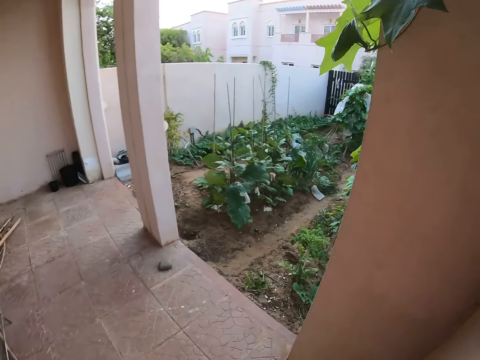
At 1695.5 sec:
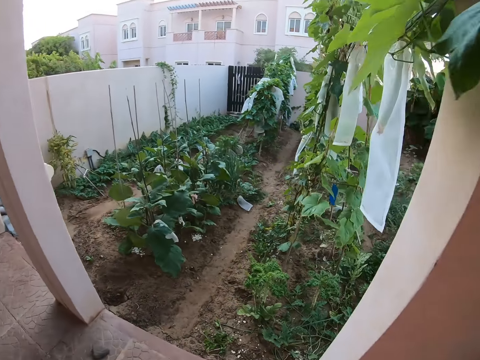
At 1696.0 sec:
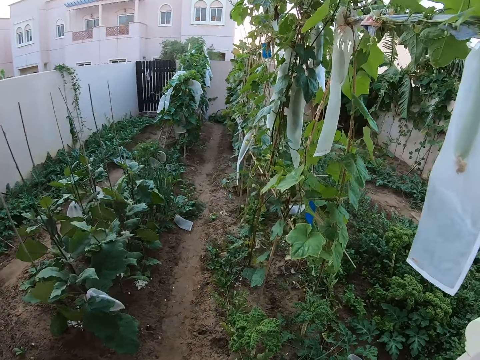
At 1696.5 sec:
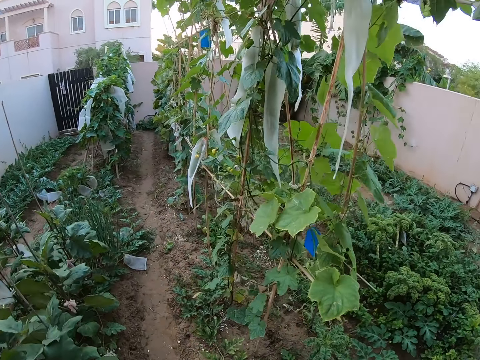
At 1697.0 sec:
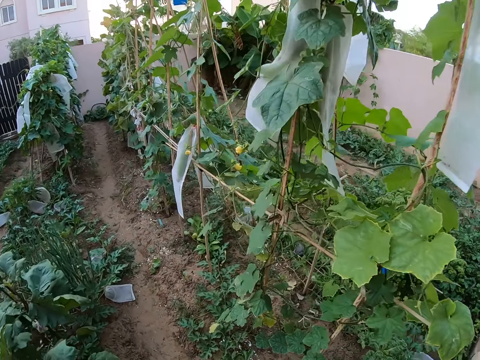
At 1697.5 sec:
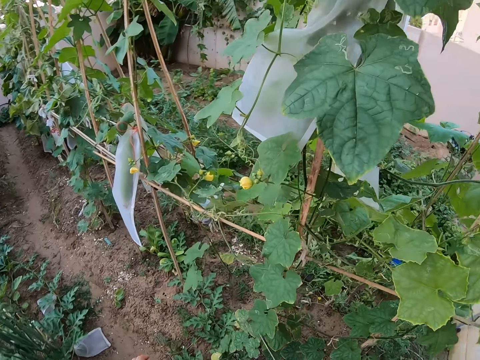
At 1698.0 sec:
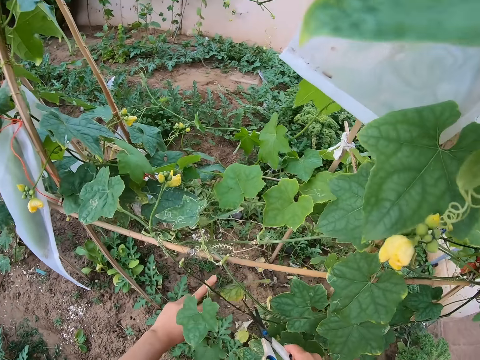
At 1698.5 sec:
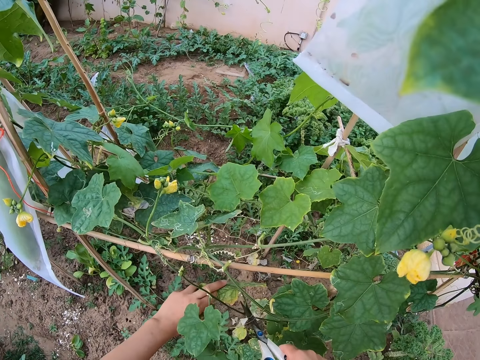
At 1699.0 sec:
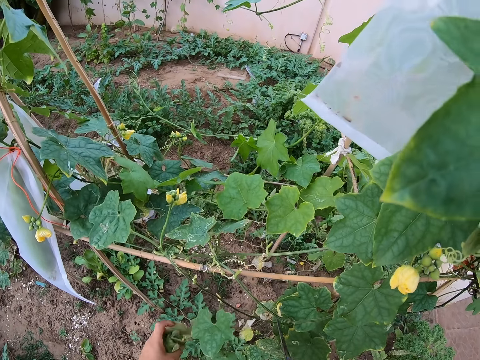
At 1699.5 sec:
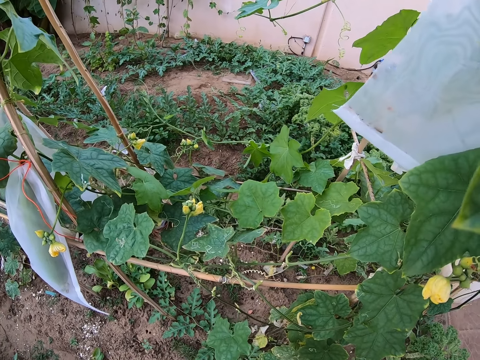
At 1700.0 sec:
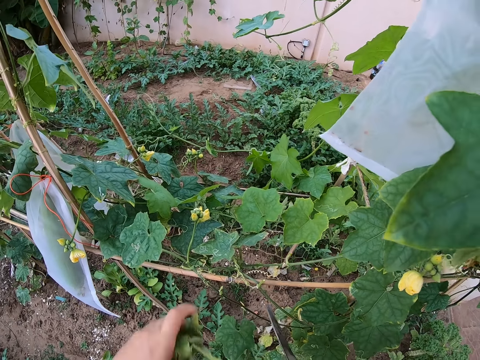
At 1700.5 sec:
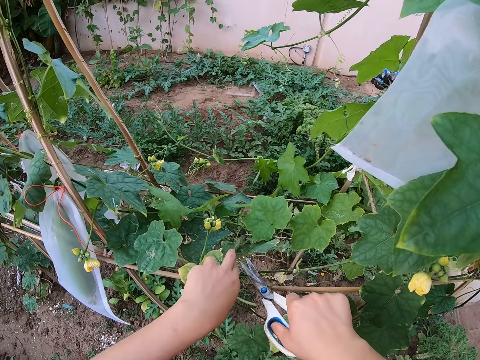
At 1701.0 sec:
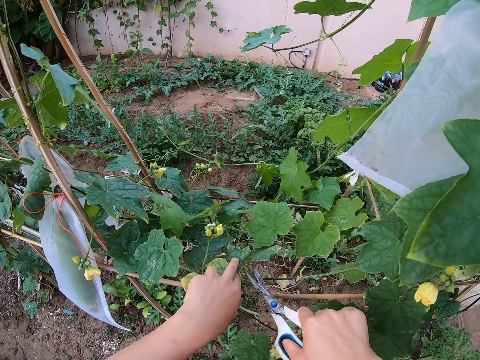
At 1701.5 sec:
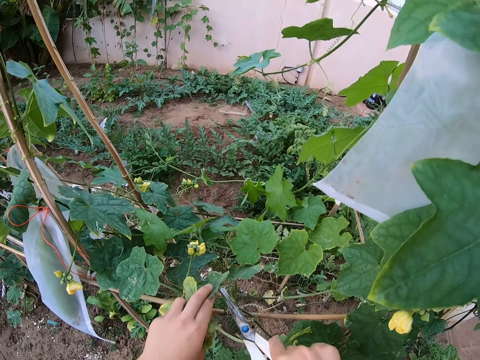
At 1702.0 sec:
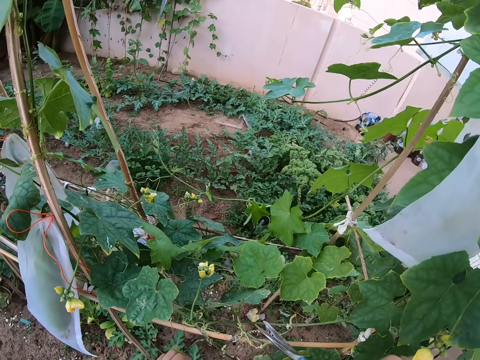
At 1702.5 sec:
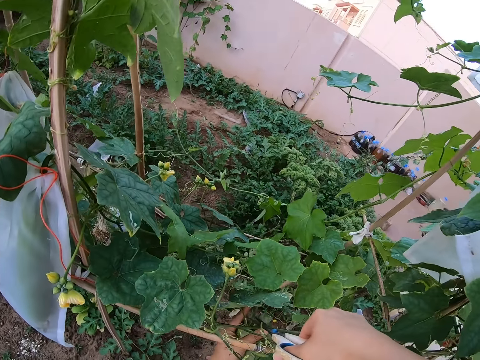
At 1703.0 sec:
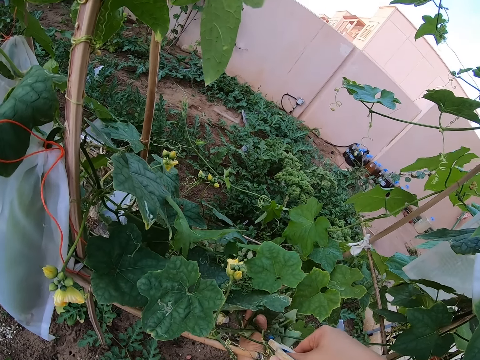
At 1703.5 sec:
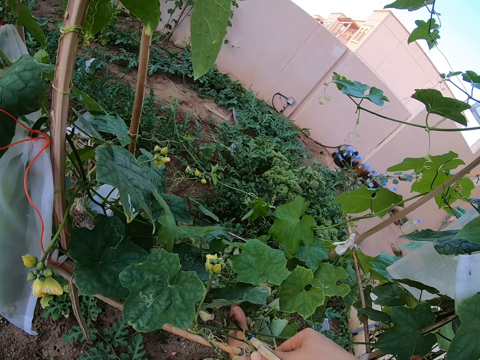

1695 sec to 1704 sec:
The camera wearer walks around the garden. They prune the dead leaves with scissors.

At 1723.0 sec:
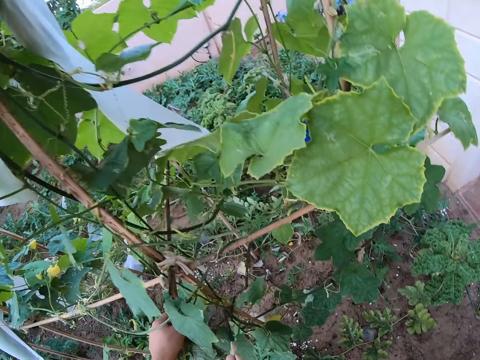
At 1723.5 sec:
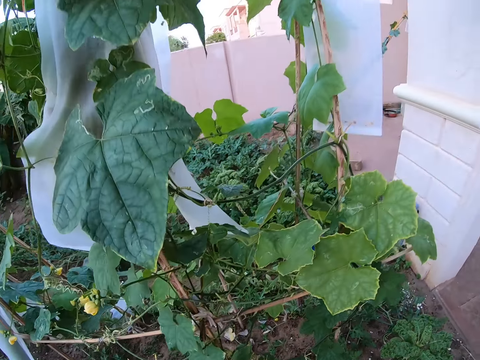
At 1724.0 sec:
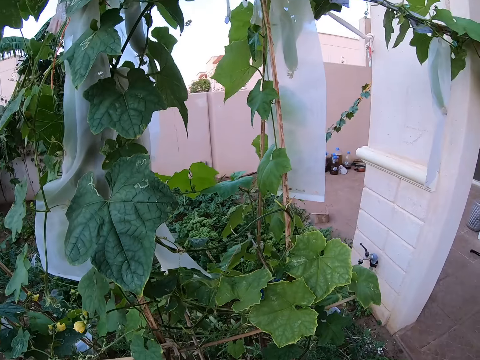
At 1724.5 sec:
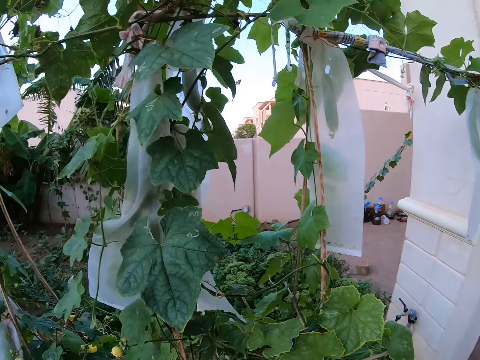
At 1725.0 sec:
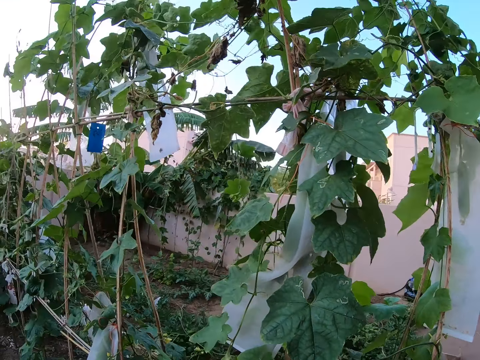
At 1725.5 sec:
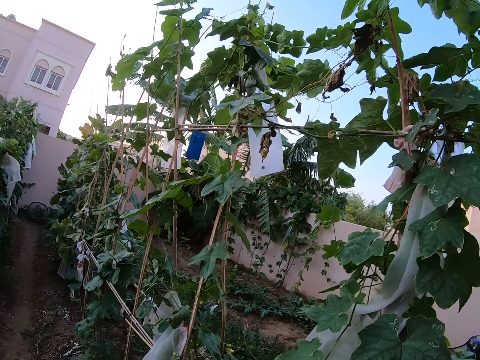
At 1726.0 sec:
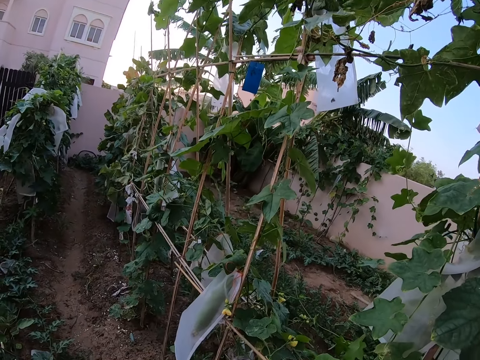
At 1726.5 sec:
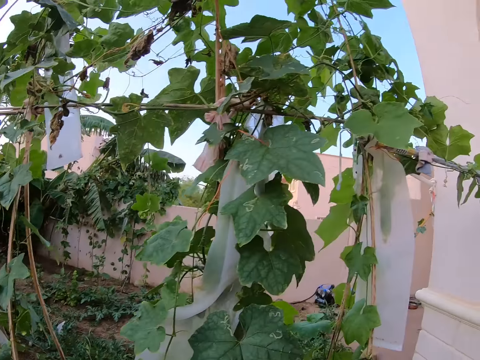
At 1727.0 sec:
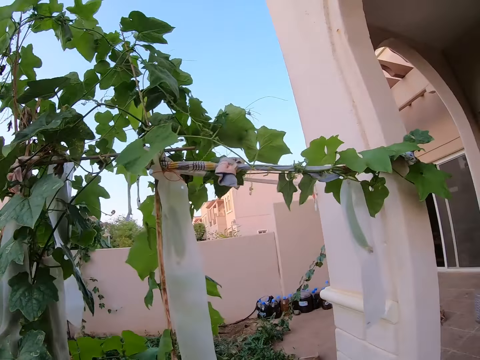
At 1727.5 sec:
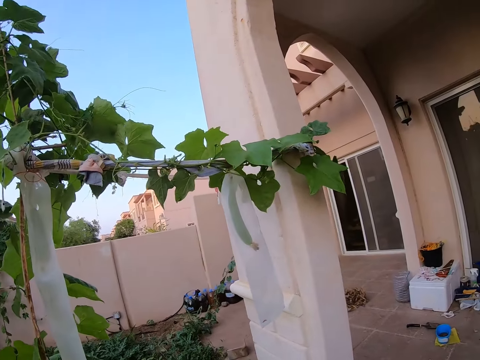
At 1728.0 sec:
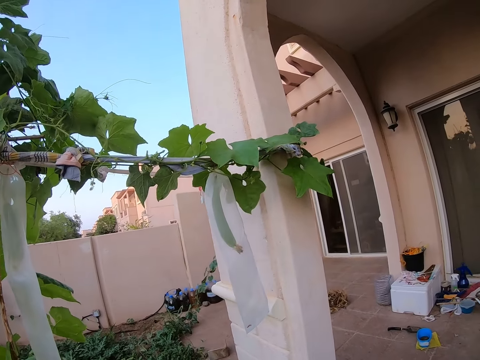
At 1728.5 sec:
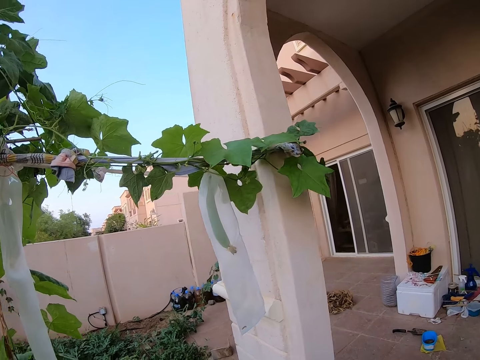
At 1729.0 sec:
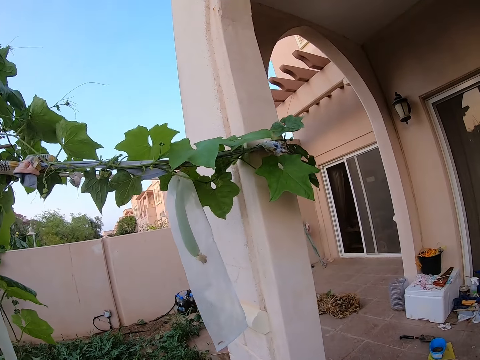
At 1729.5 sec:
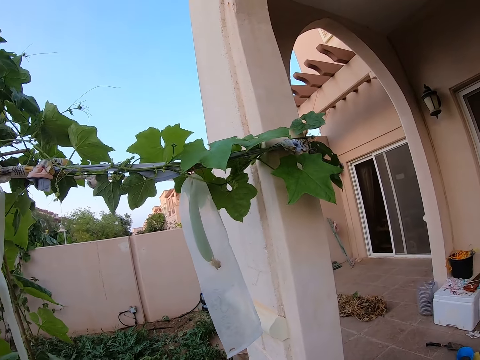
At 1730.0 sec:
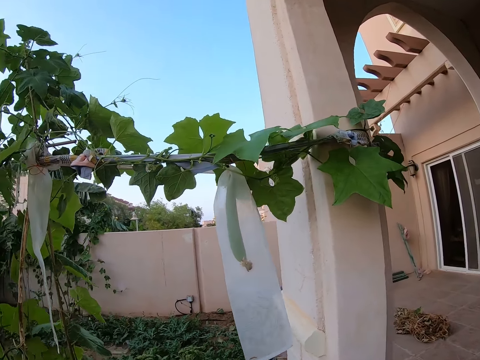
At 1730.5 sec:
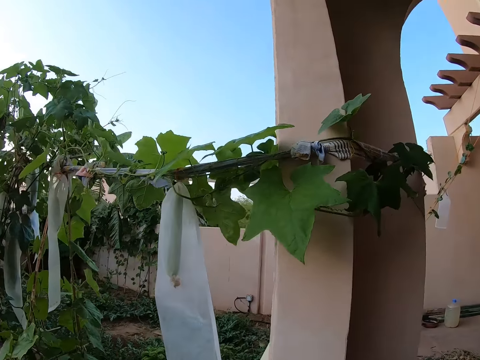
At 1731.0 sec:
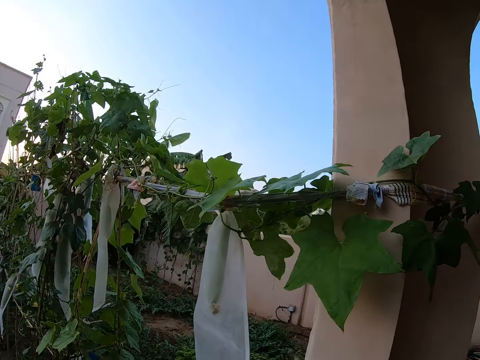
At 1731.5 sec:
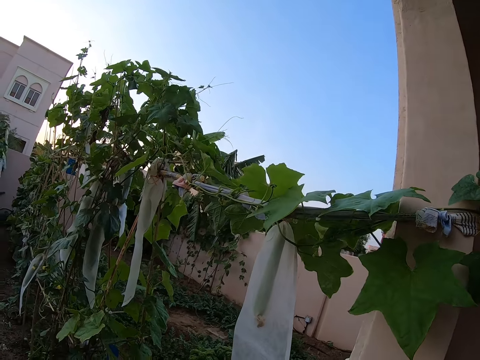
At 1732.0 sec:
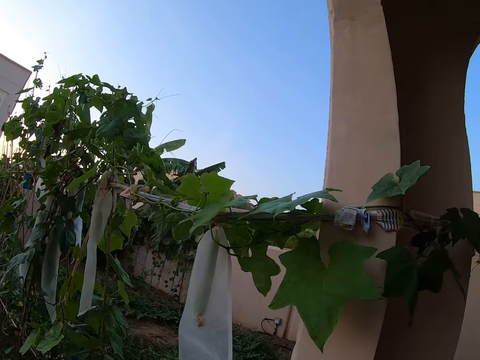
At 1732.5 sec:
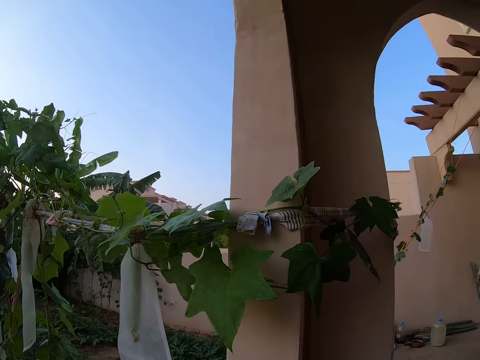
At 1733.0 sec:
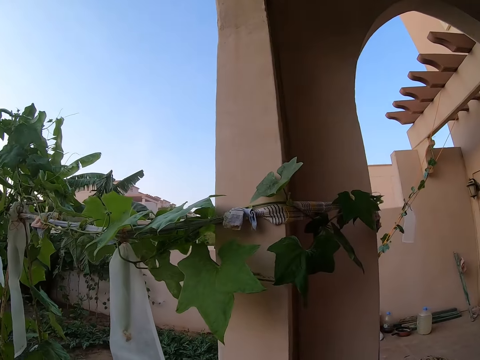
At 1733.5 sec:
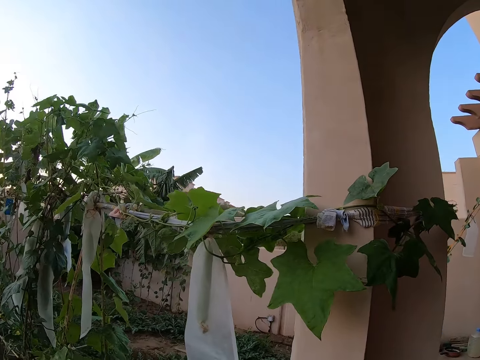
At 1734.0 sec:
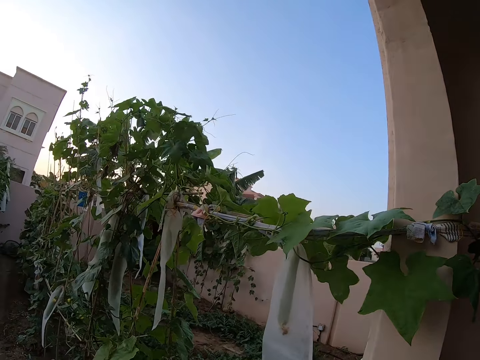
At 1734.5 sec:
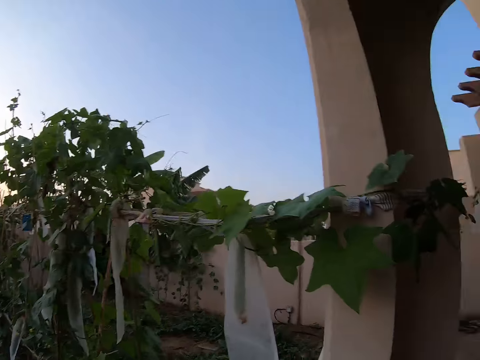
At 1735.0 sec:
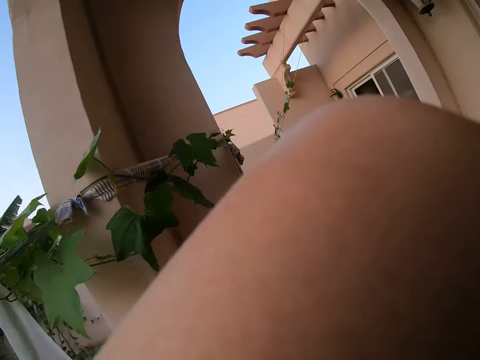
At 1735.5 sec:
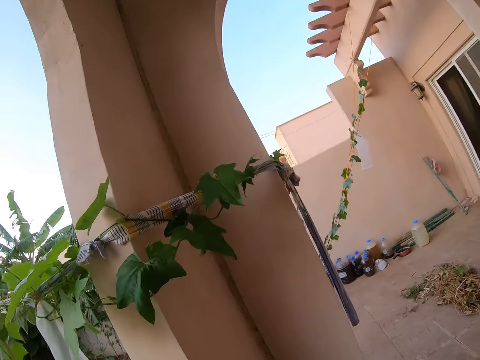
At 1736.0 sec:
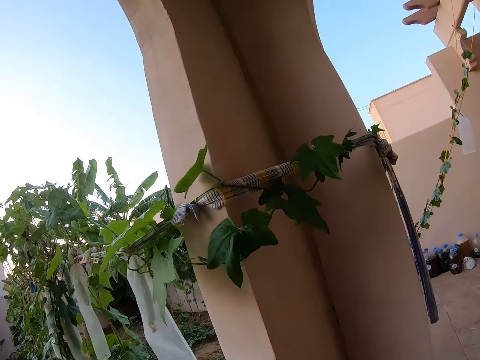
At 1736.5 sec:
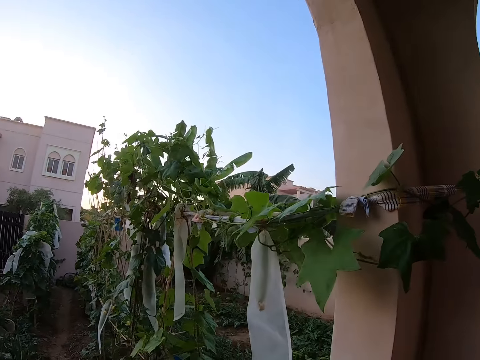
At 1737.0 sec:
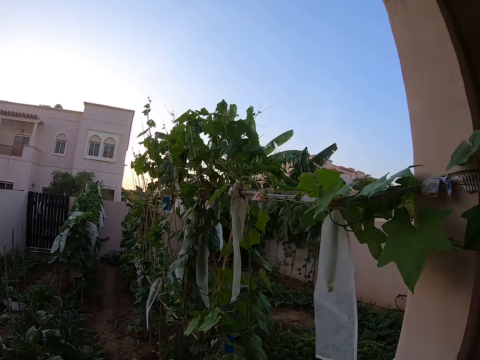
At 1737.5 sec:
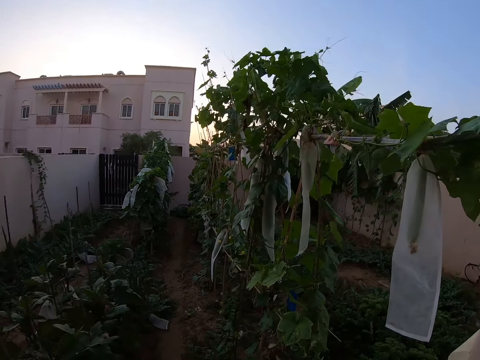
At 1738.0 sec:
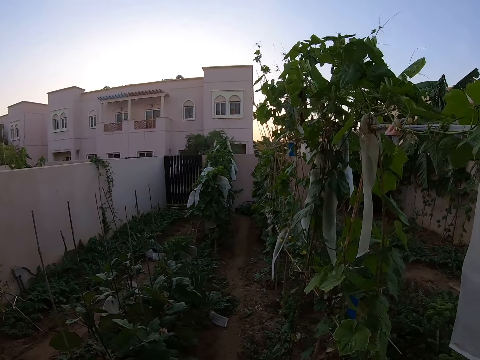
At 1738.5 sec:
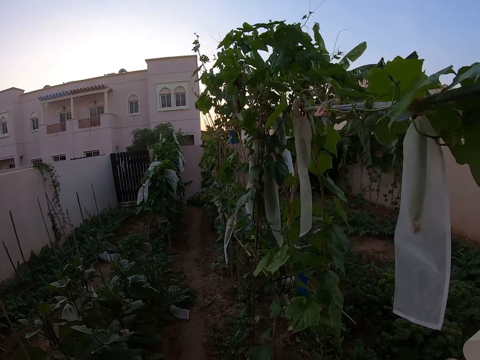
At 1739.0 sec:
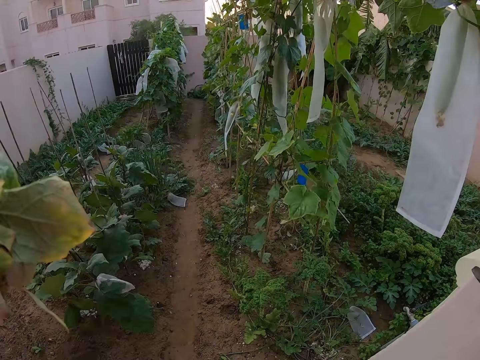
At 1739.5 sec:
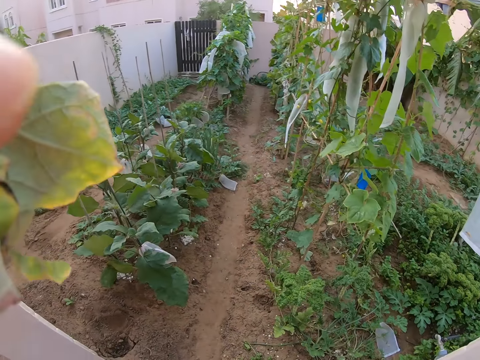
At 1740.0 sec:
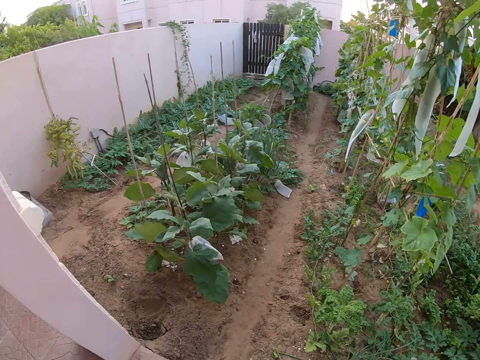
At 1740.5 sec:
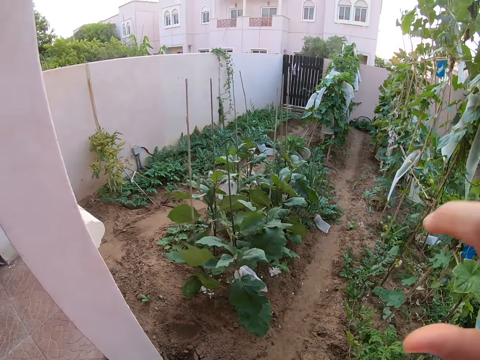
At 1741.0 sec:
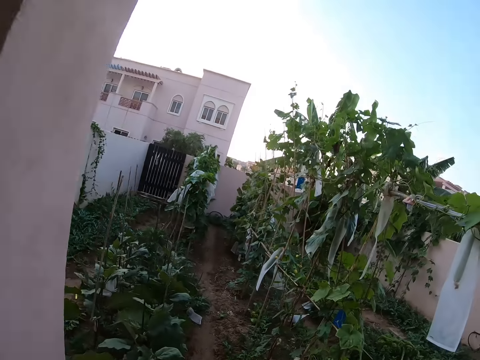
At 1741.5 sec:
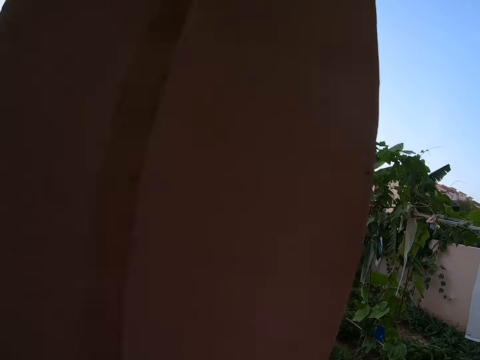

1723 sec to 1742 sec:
The camera wearer stares around the garden. They look around the cucumber plant. They adjust the camera.
